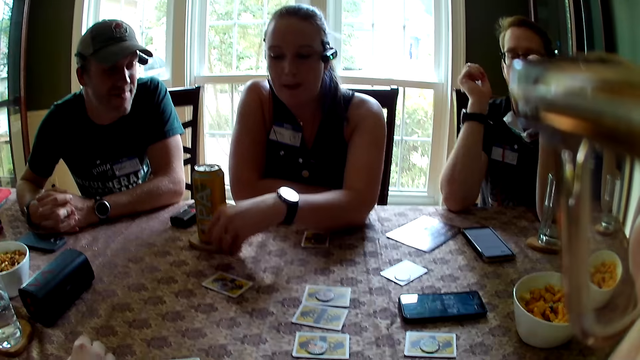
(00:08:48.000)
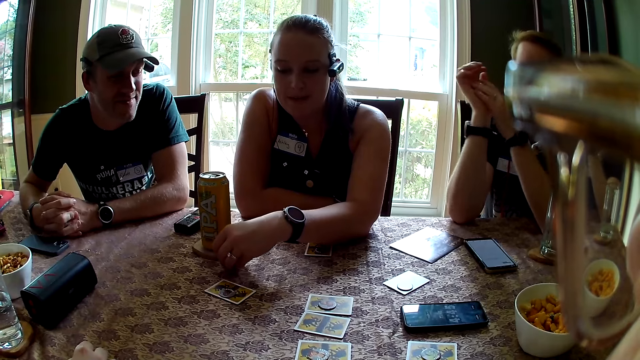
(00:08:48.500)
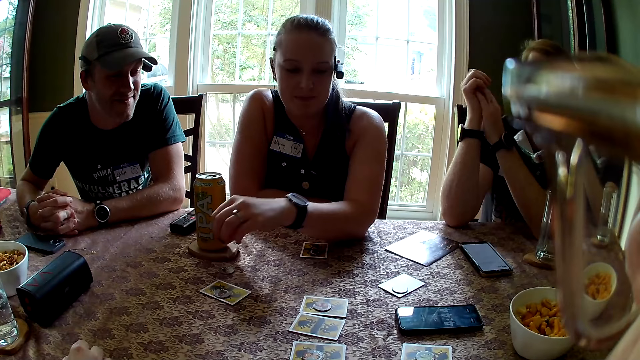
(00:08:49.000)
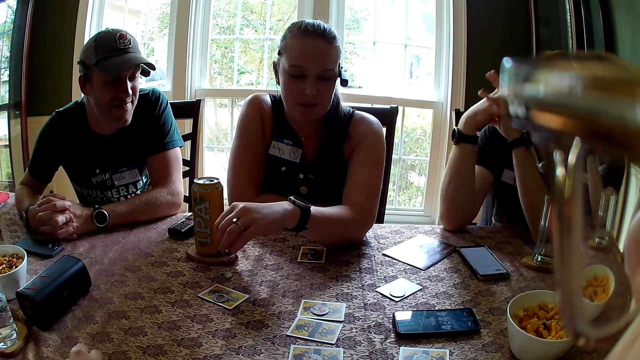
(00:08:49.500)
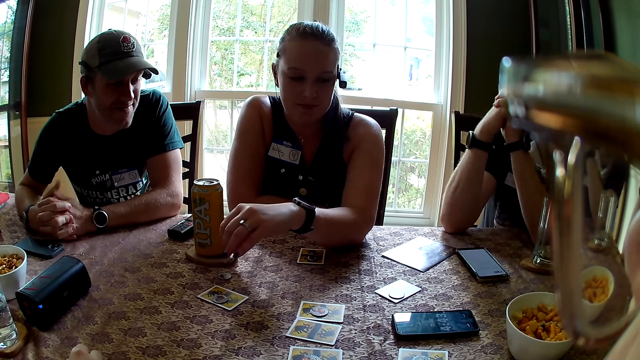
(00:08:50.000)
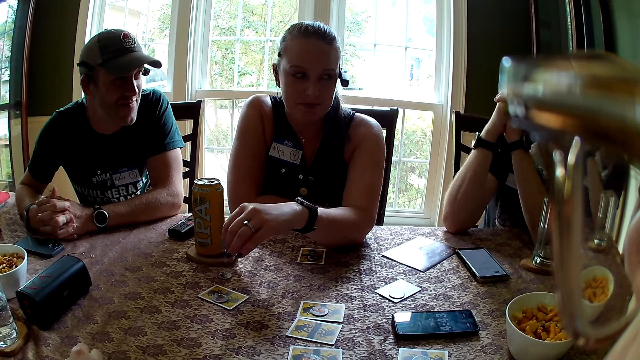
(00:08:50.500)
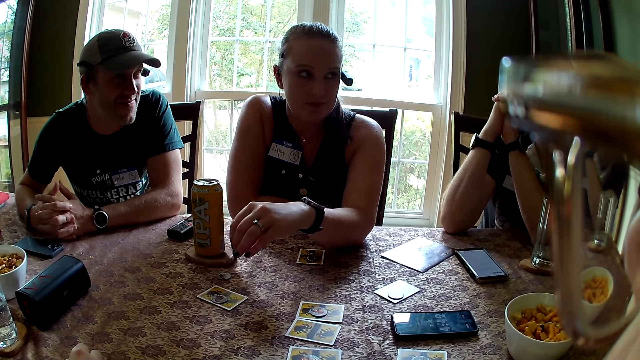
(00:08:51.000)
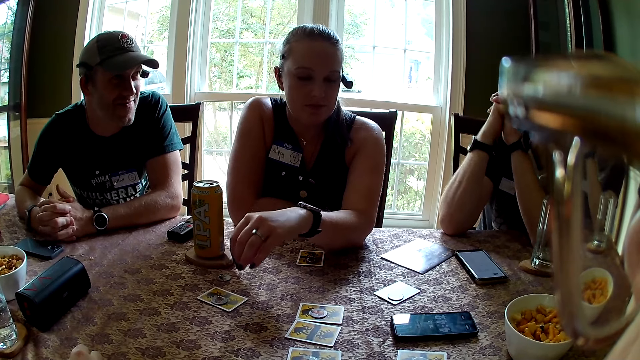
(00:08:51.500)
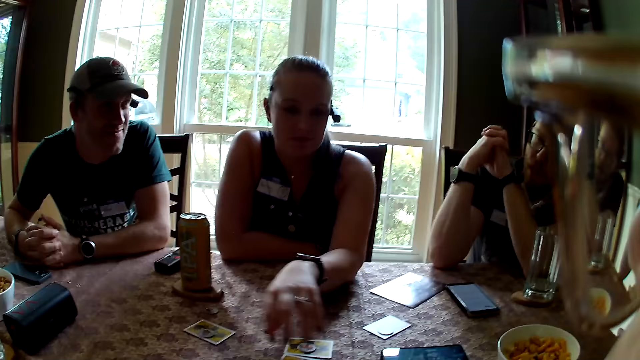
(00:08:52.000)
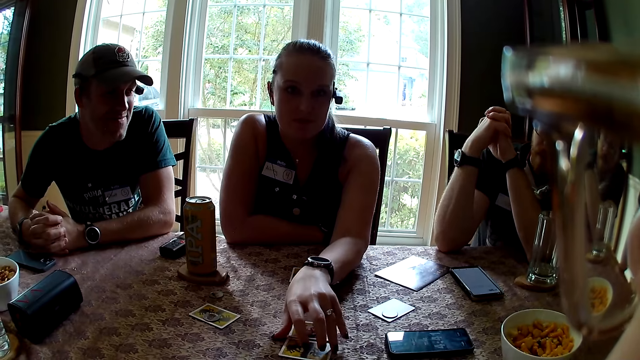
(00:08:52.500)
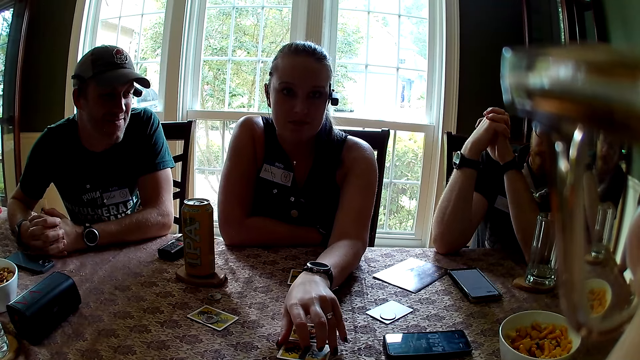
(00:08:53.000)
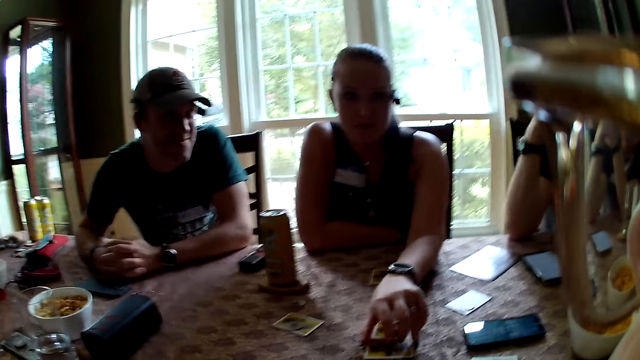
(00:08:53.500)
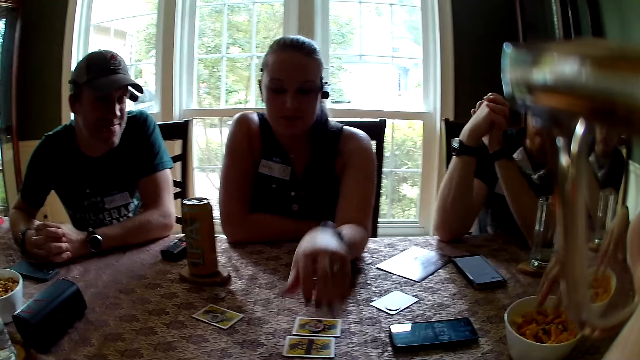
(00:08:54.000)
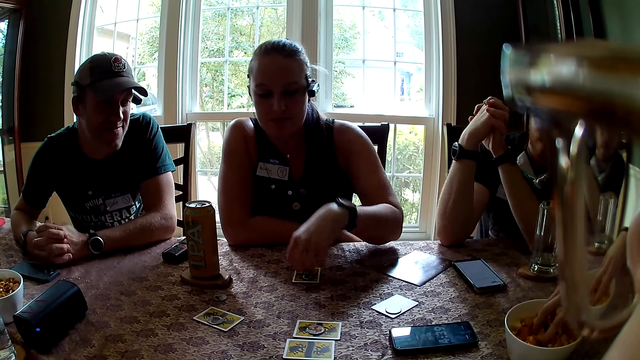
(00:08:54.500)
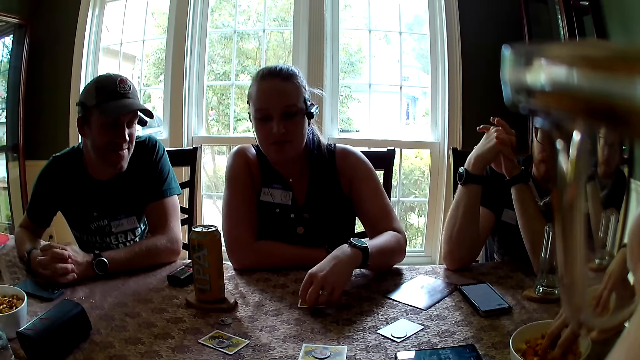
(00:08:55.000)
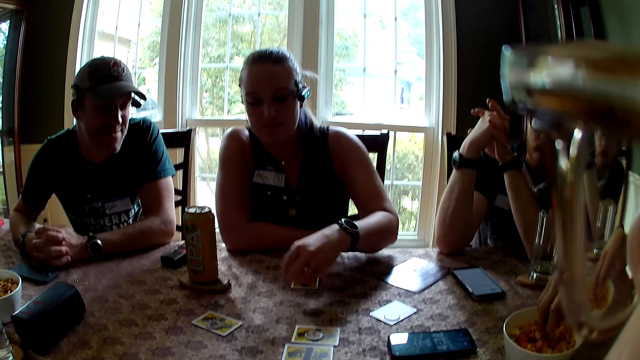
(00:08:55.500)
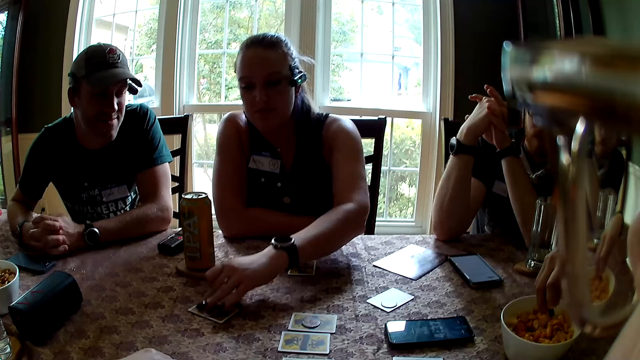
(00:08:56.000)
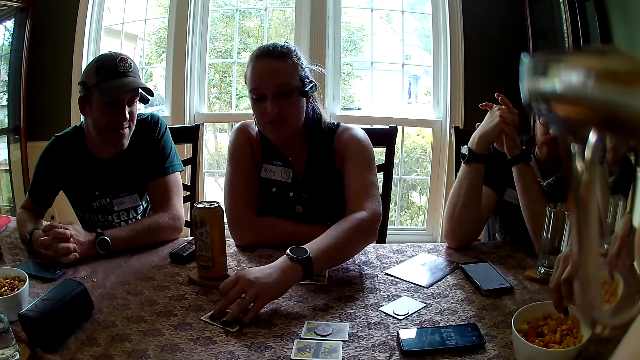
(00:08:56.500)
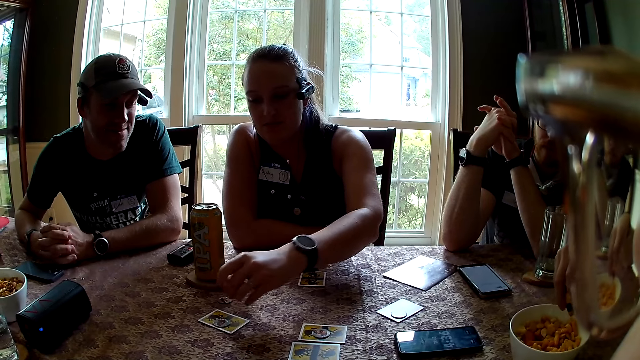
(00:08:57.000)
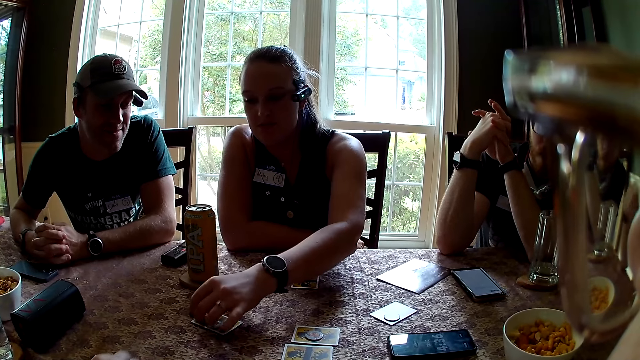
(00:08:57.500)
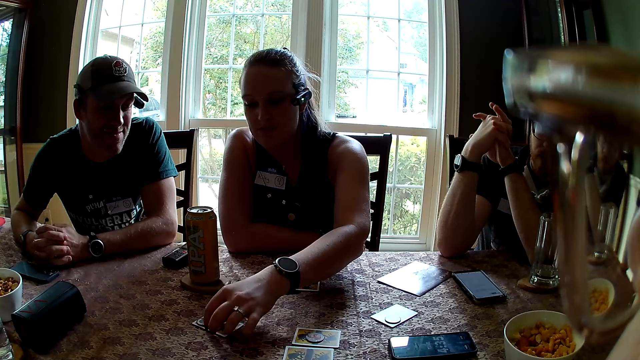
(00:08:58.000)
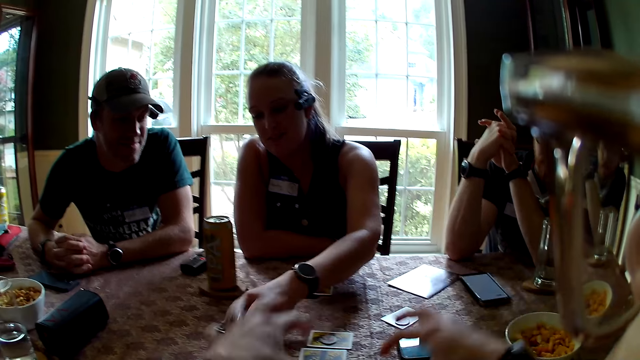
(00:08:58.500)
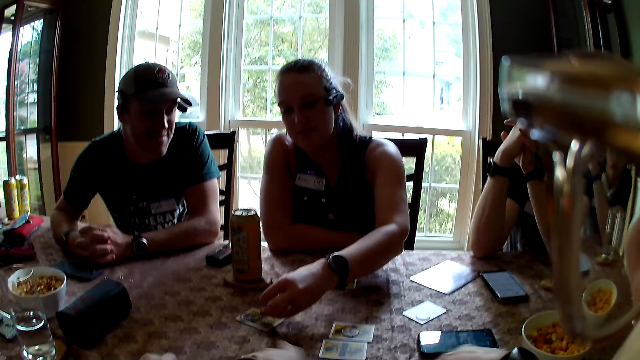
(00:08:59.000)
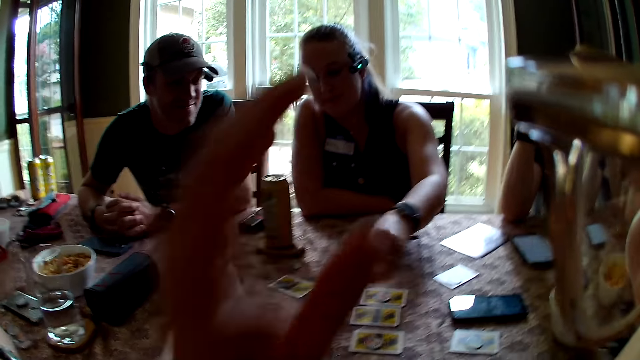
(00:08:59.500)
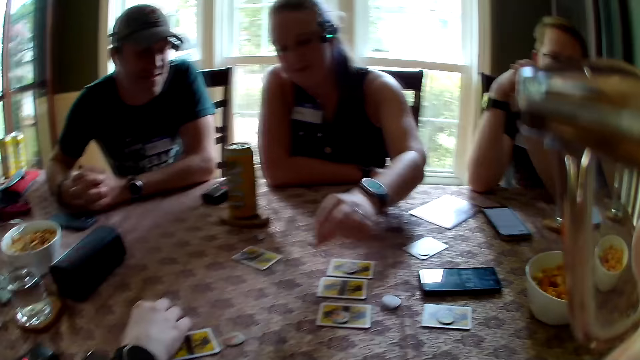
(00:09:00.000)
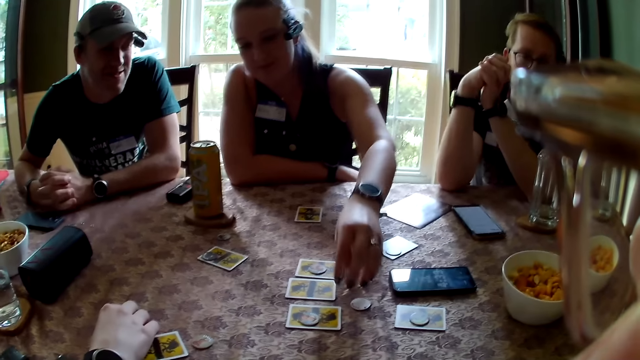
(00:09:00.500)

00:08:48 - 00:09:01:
A woman places a coin on the table with her left hand. The woman converses with the camera wearer. A man interacts with the woman. The camera wearer interacts with the man. The woman touches a card with her left hand. The man takes some cereal from the bowl with his right hand. The woman picks the coin from the card on the table with her left hand, places the coin on the card on the table with her left hand, and picks the coin from the card on the table with her left hand. The camera wearer converses with the woman. The woman places the coin on the card on the table with her left hand.

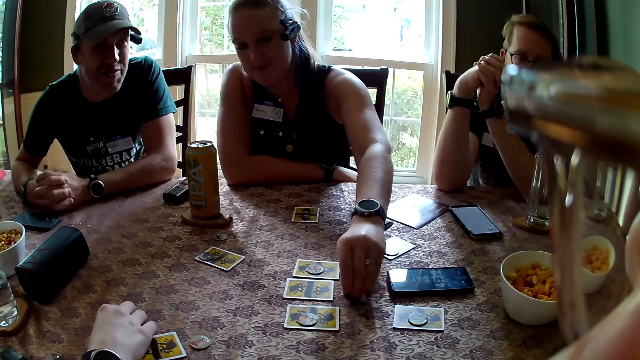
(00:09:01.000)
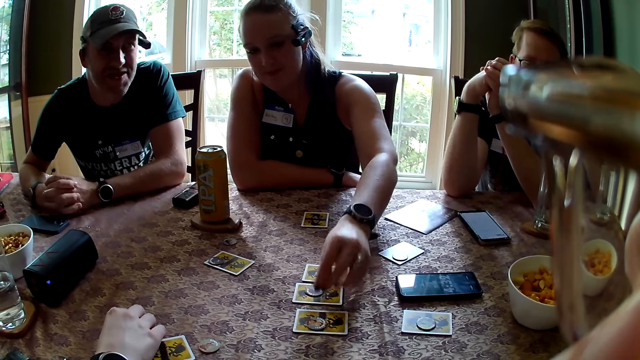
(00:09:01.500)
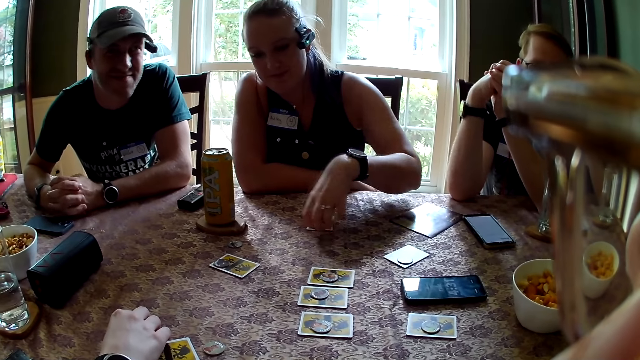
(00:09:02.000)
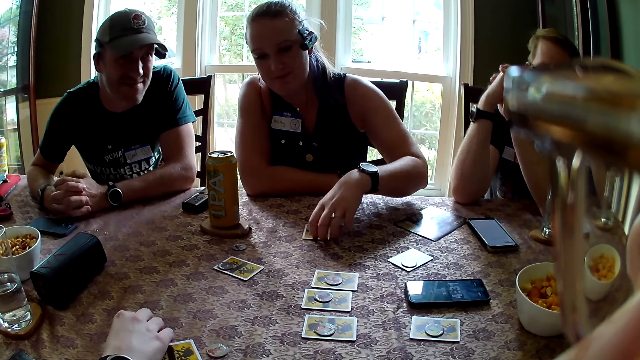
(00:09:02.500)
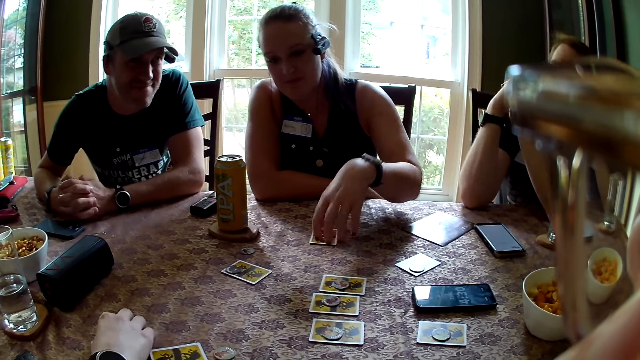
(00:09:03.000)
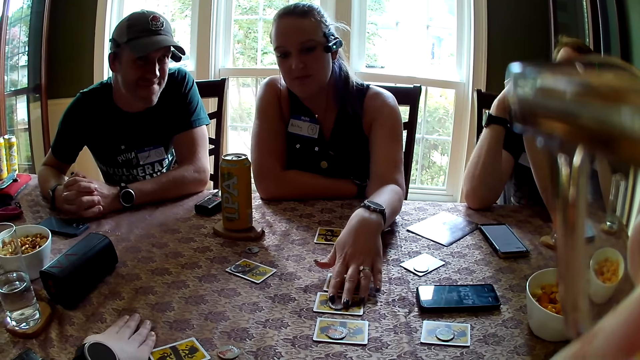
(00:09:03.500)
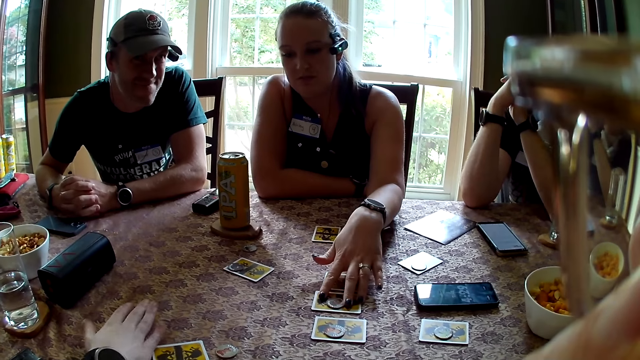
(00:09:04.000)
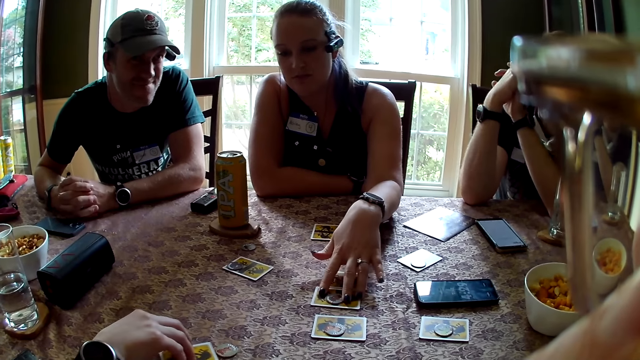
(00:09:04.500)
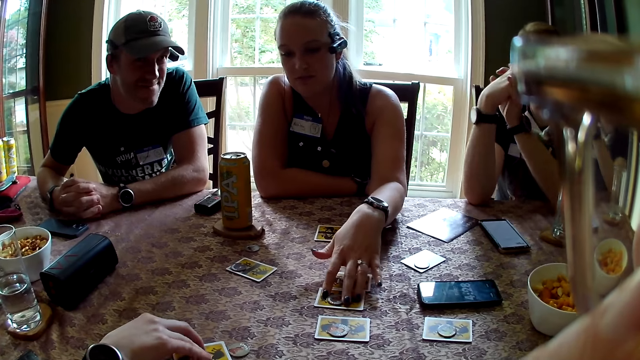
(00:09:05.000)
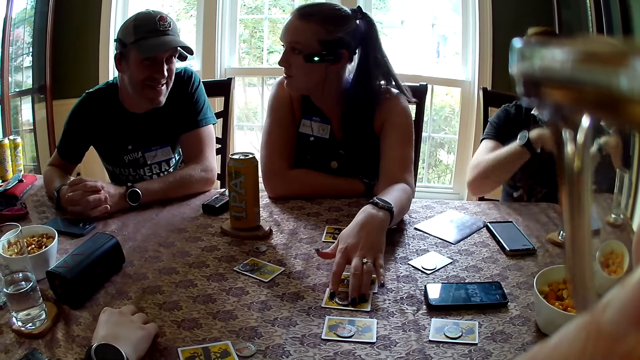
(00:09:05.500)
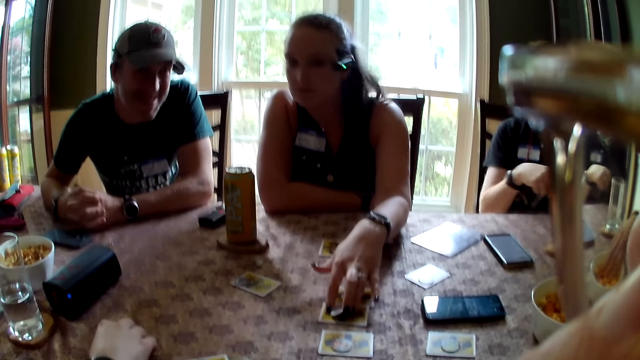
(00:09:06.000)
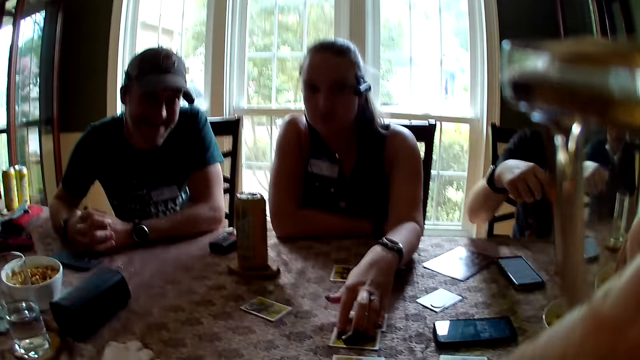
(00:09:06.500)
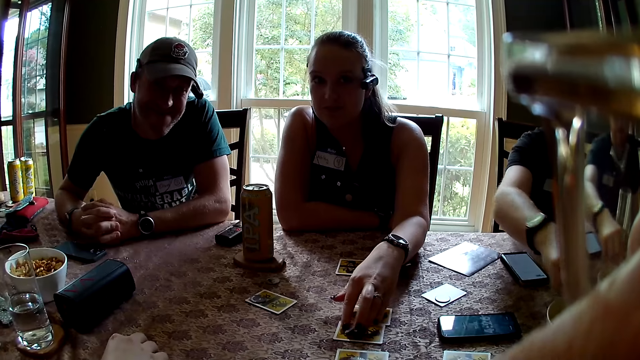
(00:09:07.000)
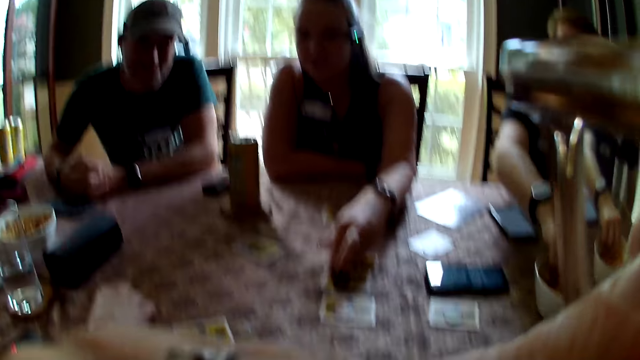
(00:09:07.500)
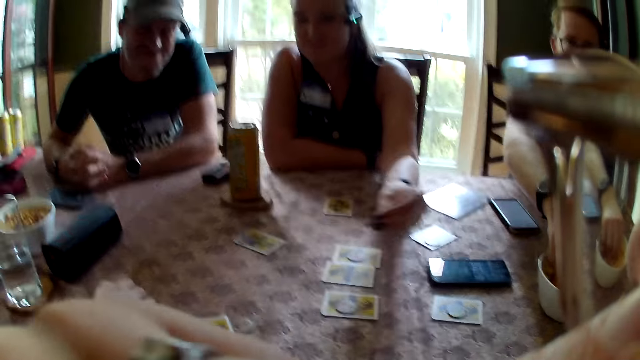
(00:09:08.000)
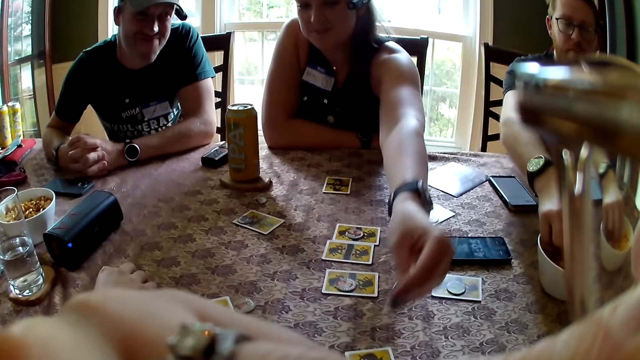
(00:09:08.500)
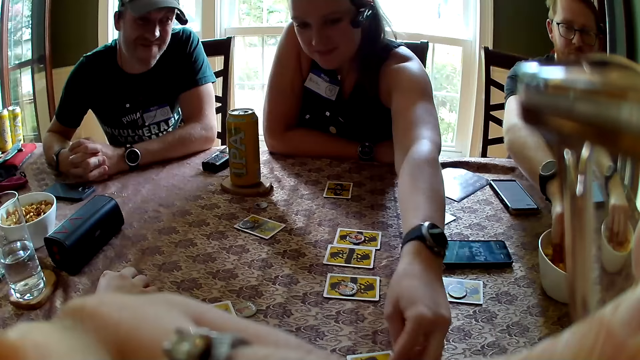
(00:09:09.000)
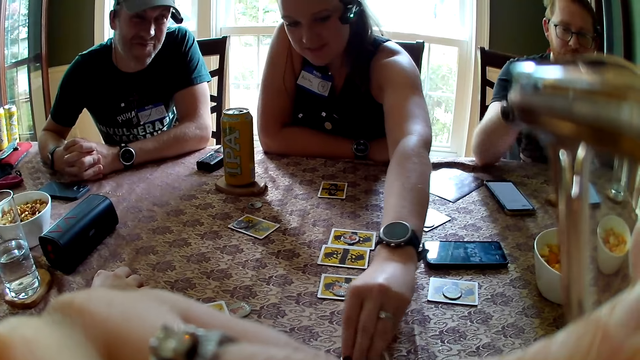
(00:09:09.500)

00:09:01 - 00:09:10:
A man interacts with the camera wearer. A woman picks the coin from the table with her left hand, places the coin on the card on the table with her left hand, moves the card on the table with her left hand, and picks the coin from the card with her left hand. Another man interacts with everyone on the table. Another woman moves a card with her right hand. The first woman moves a card. A third man picks cereals from the bowl with his right hand. The woman picks a coin from the table with her left hand. The third man puts the cereal in his mouth with his right hand.
